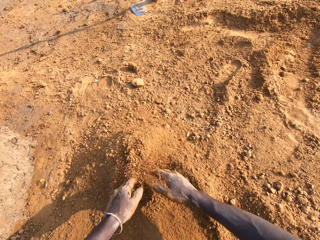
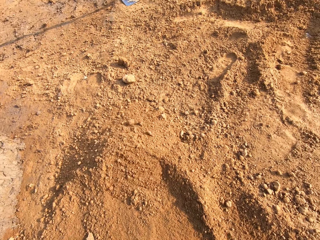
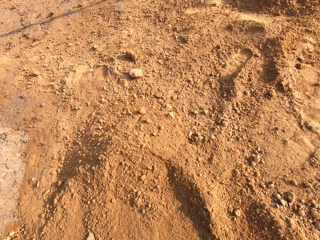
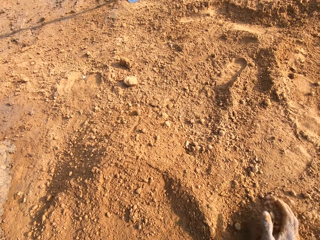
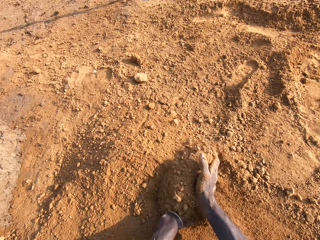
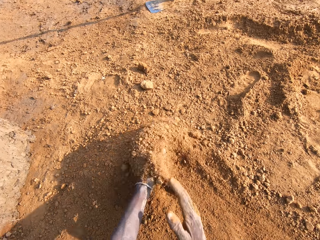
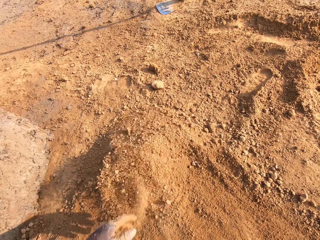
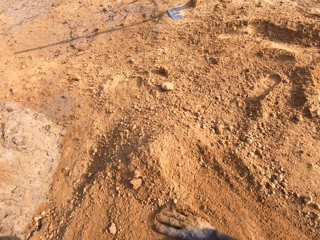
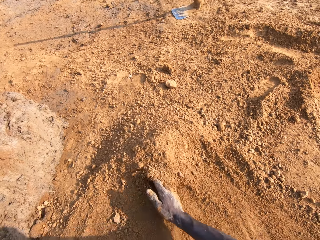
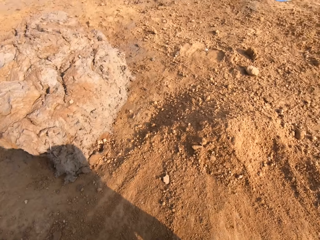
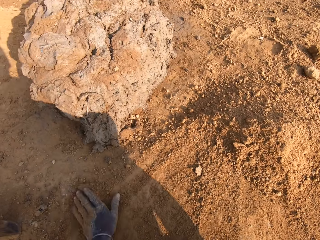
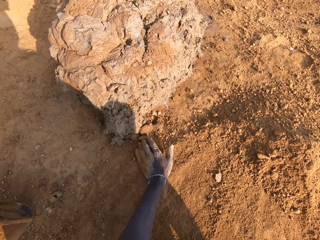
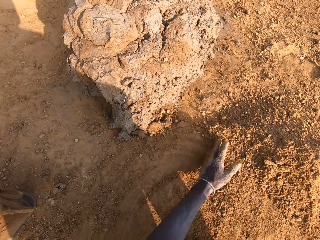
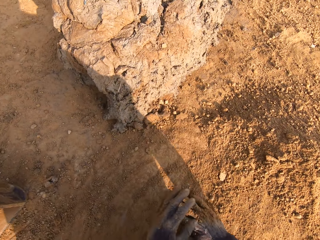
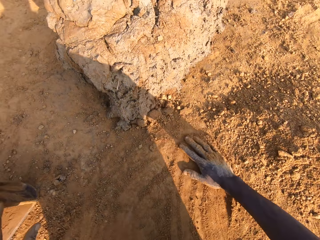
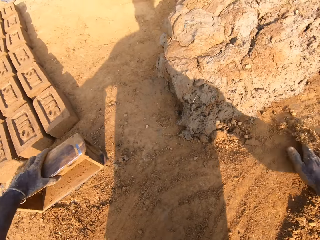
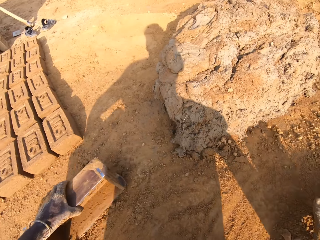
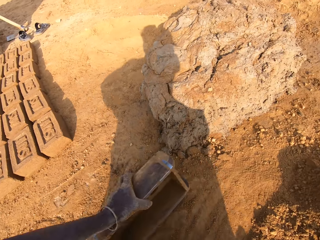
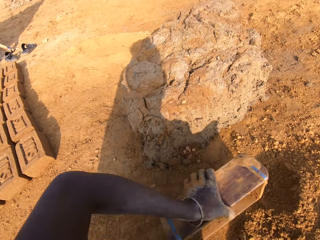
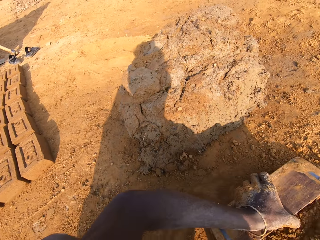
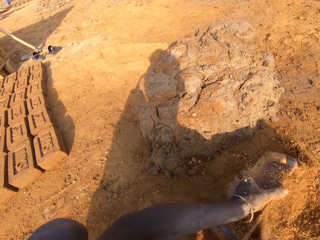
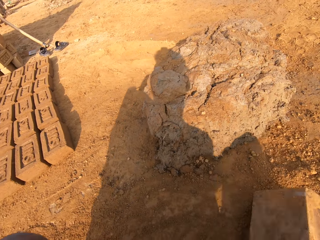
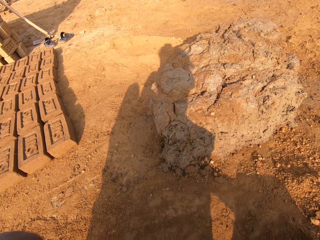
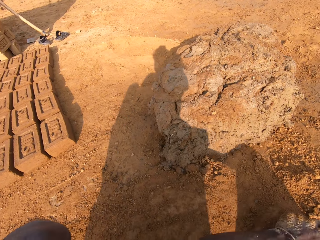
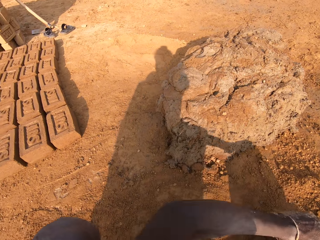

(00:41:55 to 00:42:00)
The camera wearer picks up the brick mold with his left hand. He packs sand on the ground with the brick mold. He pours the sand in the brick mold on the ground.

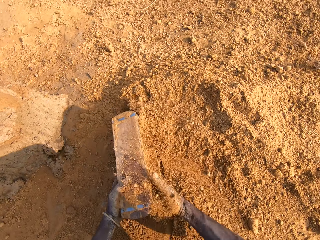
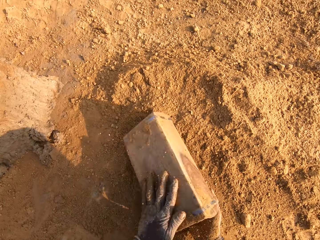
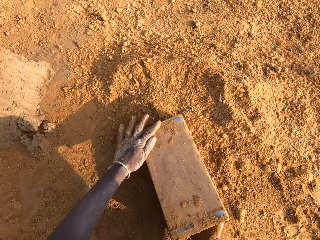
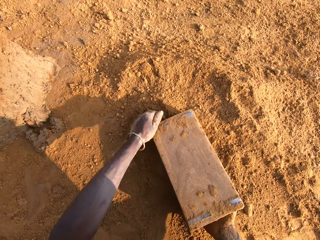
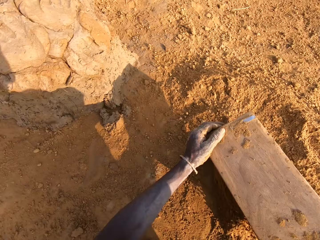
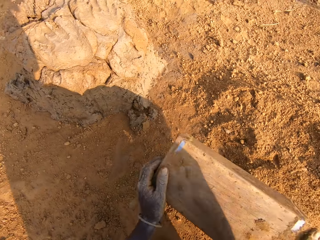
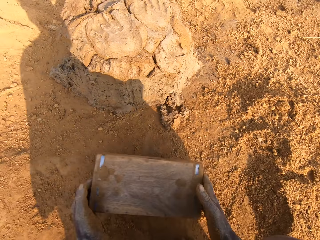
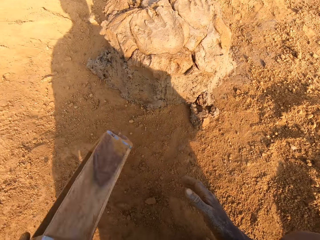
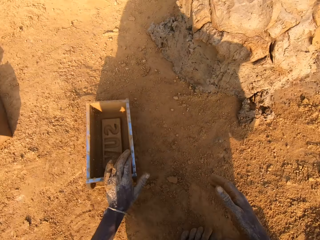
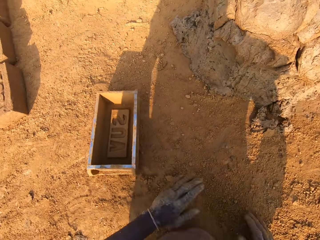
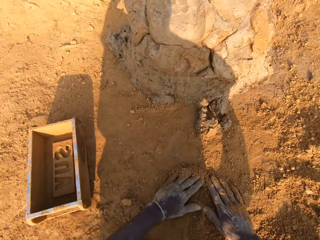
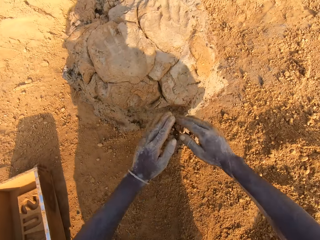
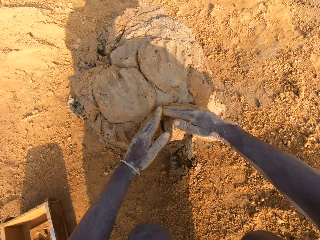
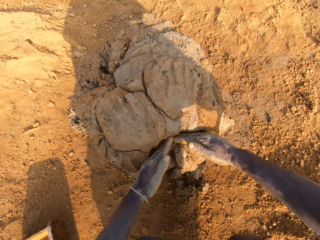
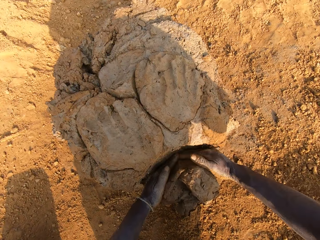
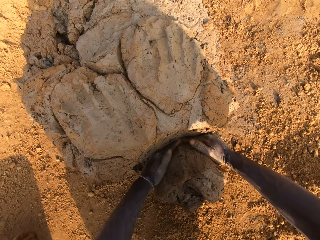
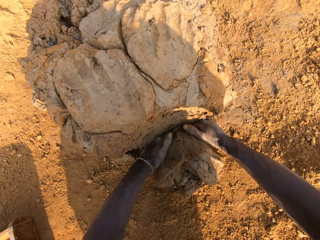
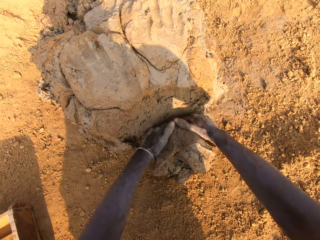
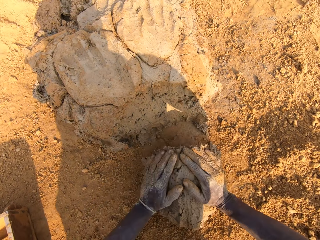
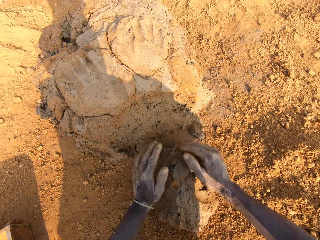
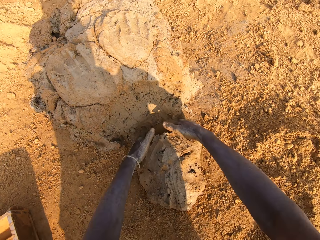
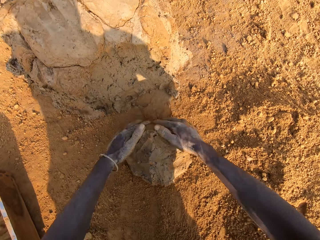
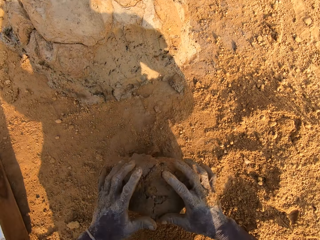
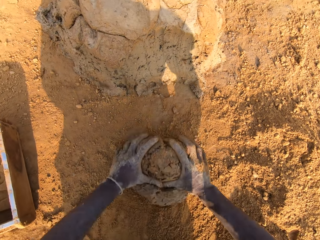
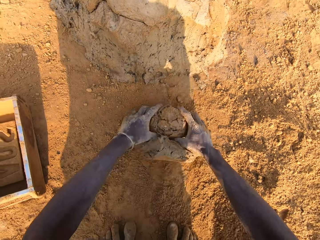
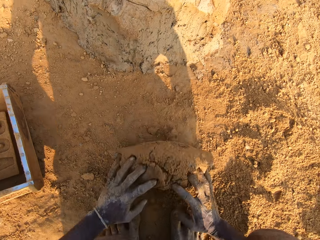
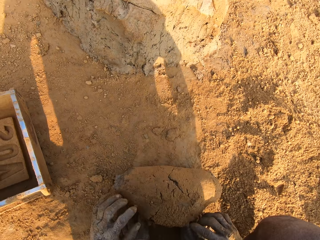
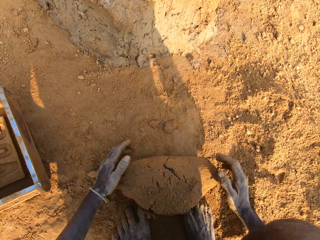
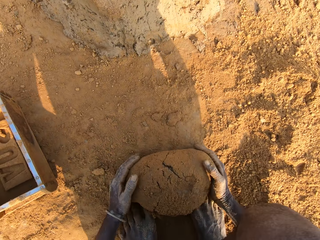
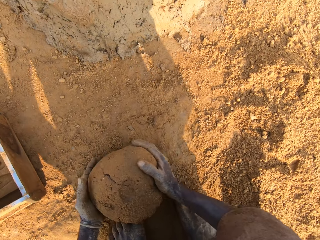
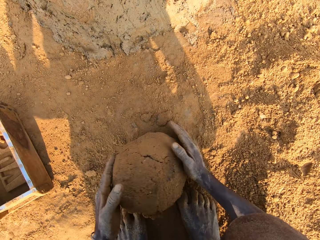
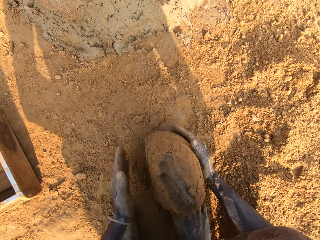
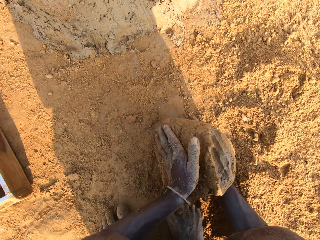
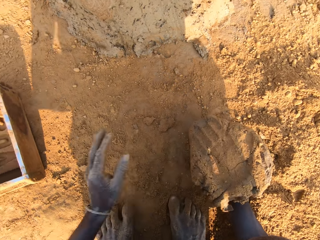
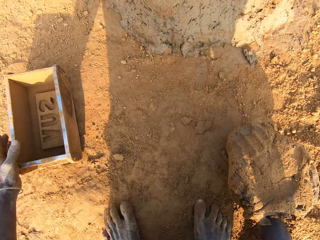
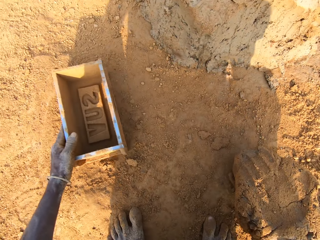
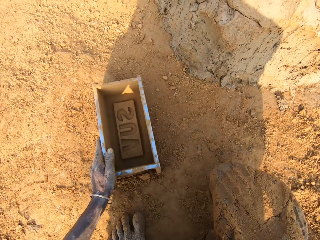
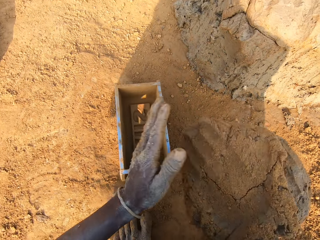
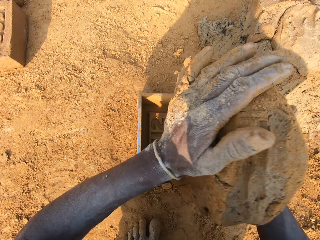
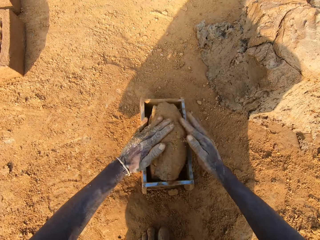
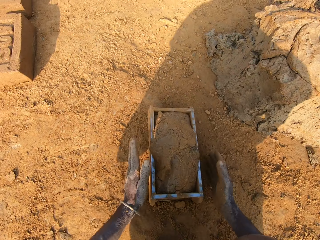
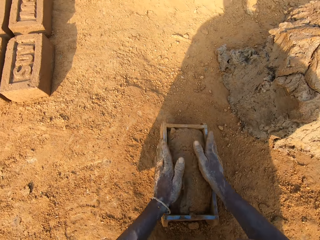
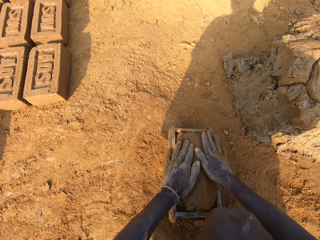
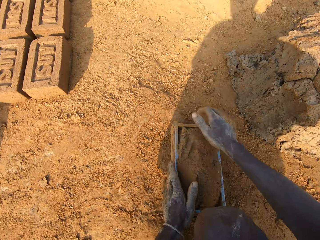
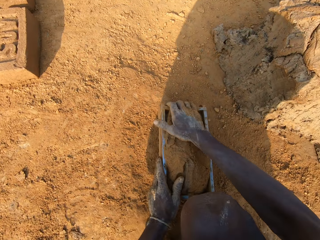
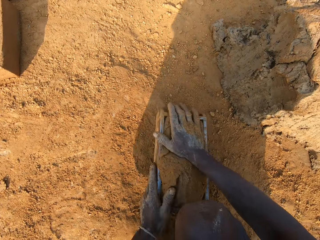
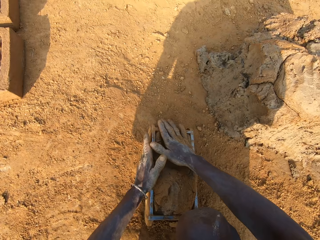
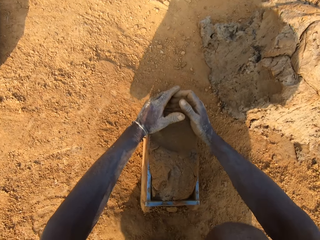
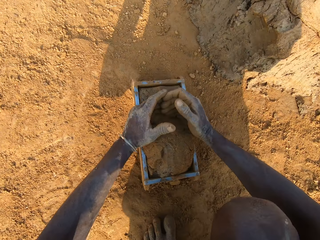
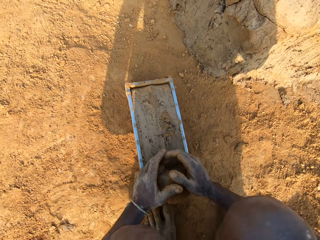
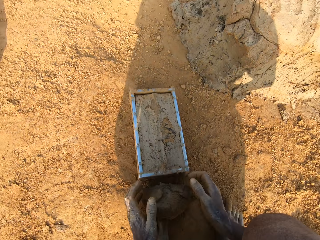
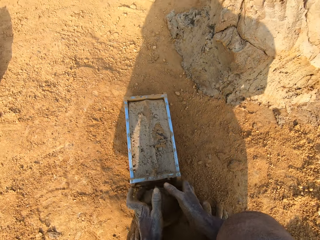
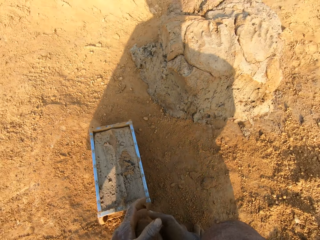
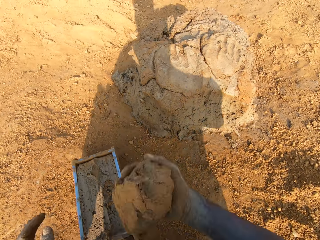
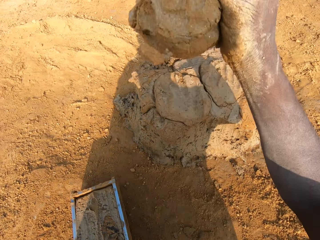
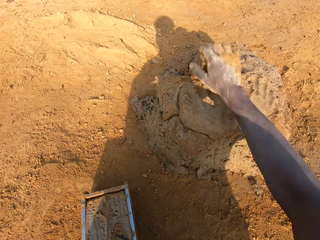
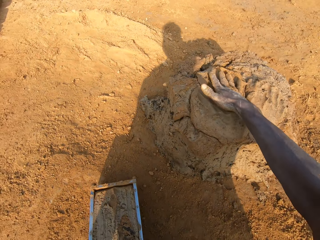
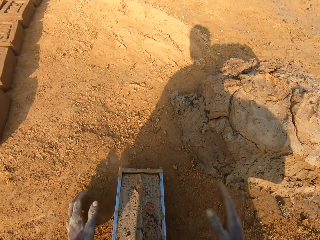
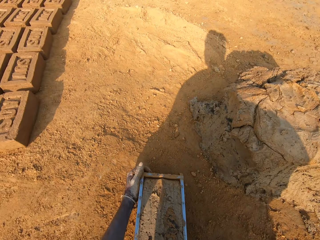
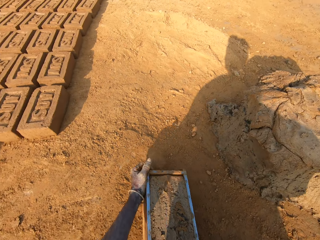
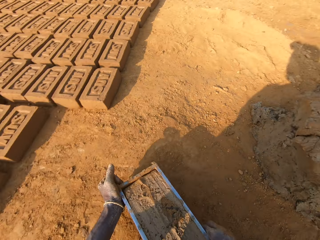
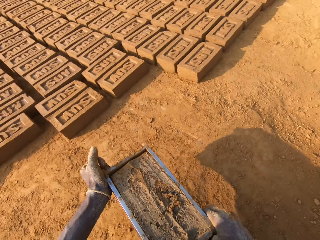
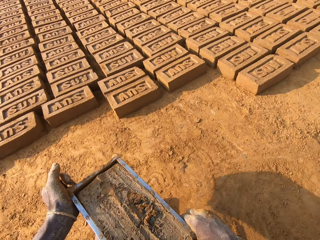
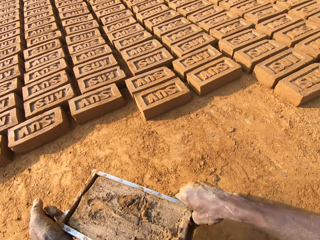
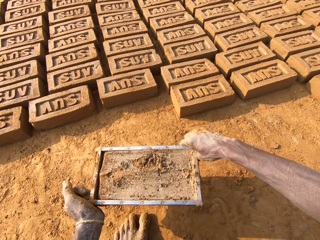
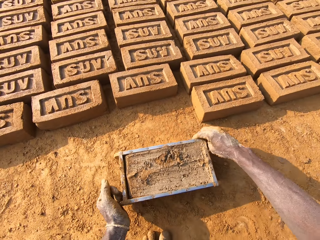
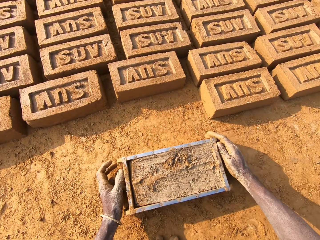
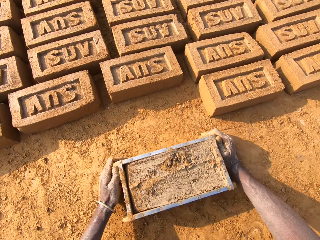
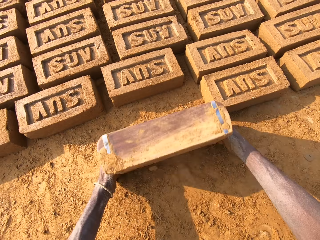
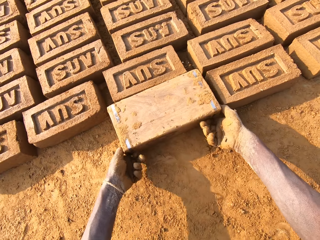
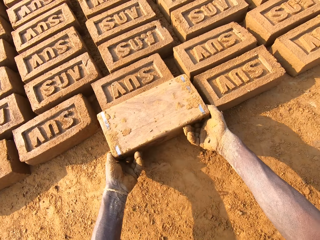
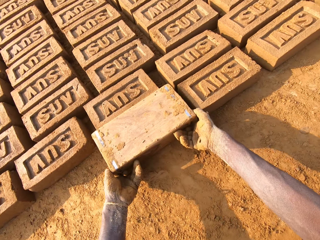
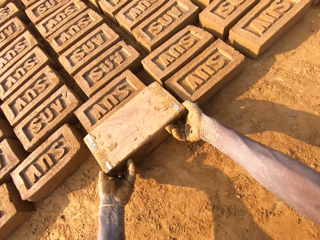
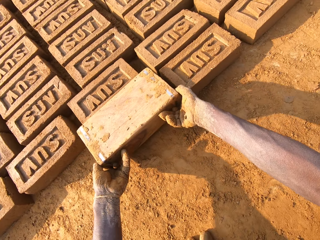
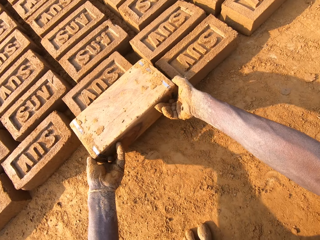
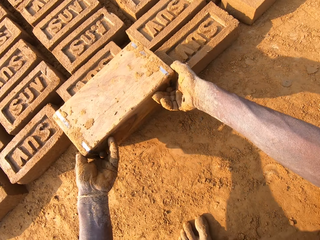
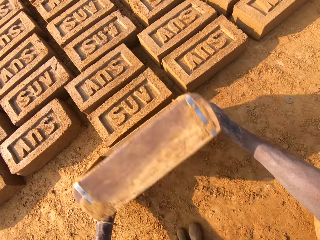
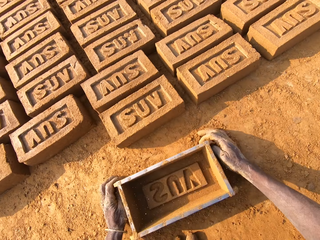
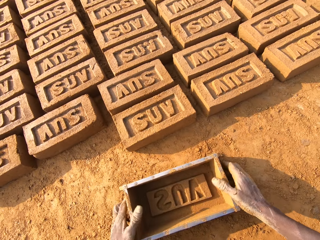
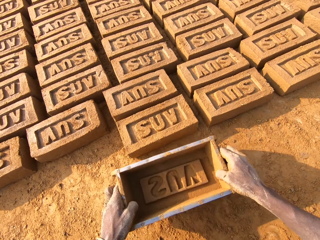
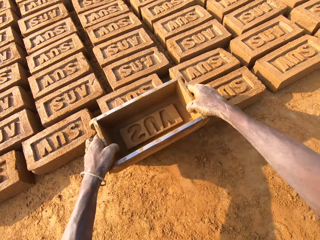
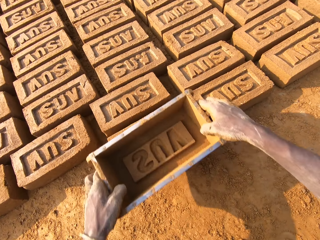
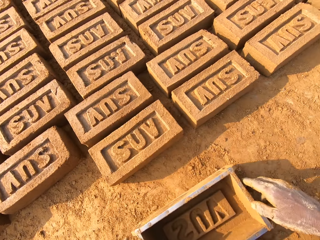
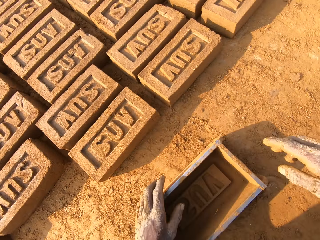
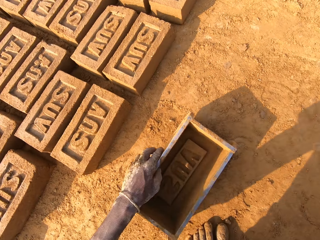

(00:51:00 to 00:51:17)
The camera wearer pours the sand in the brick mold on the ground. He puts the brick mold on the ground. He slides his hands on the ground. He spreads the soil. He cuts out a portion of mortar or mud from the heap of mortar with his hands. He molds the mortar on the ground. He takes the mud. He moves the brick mold closer with his left hand. He loads the mortar into the brick mold. He levels the mud. He scrapes mortar from the brick mold with his hands. He takes the mud. He drops the portion of mortar in his hands on the heap of mortar. He sticks the mud to the mud. He moves the brick mold closer to the bricks aligned on the ground. He flips the brick mold upside down. He puts down the brick mold. He lays the brick. He removes the brick mold from the brick. He puts down the brick mold. He taps the brick with the brick mold in his hands.
